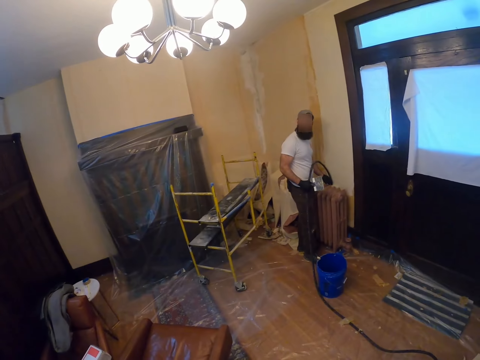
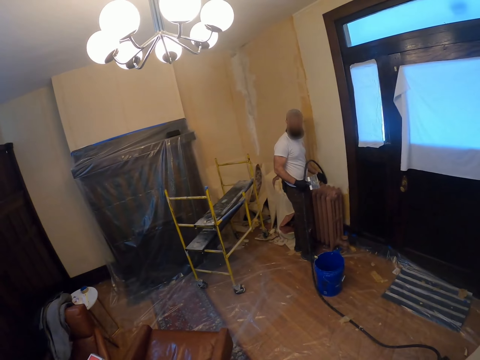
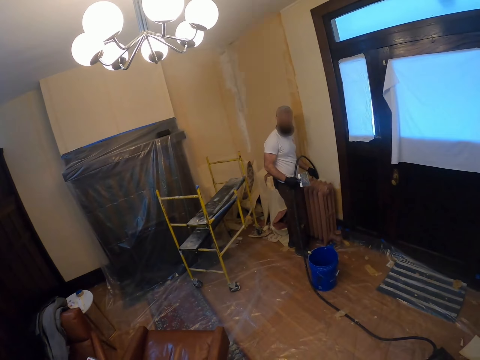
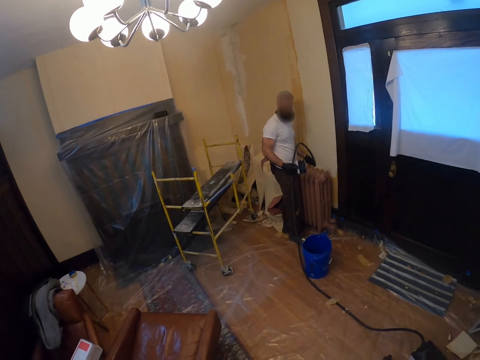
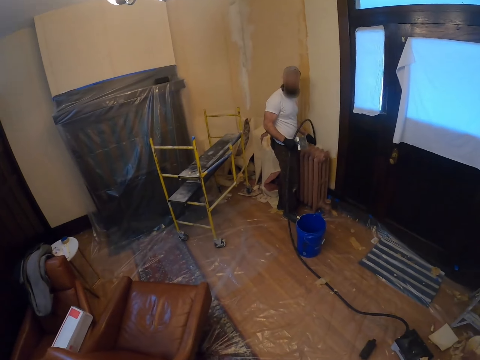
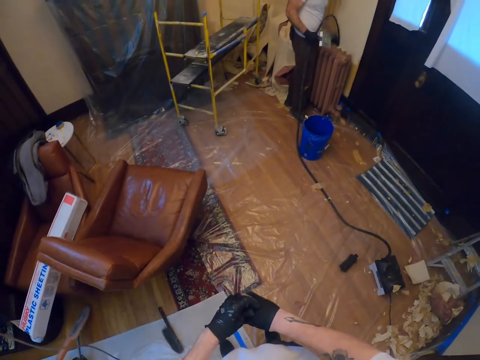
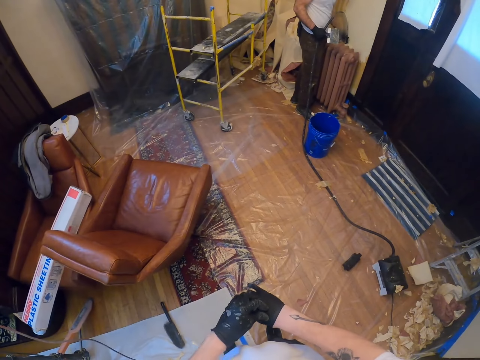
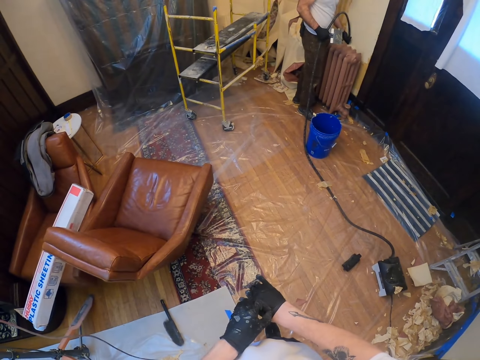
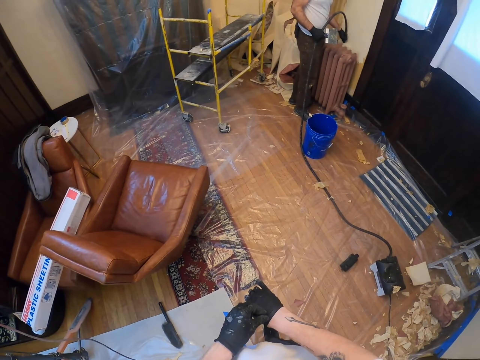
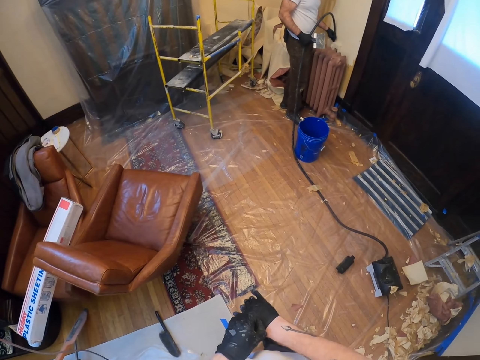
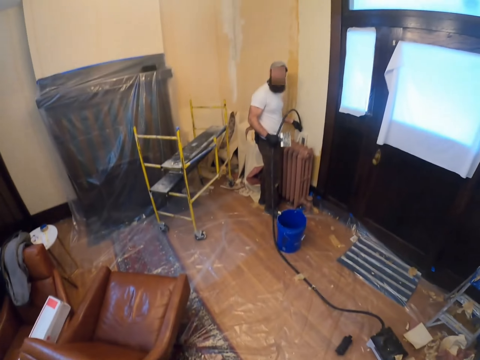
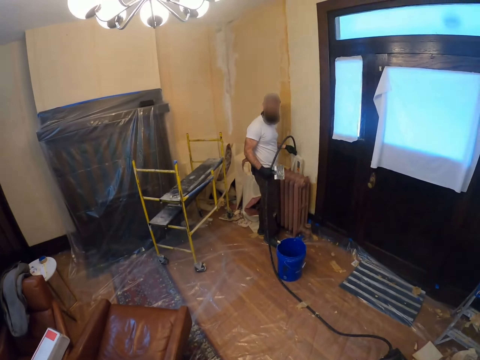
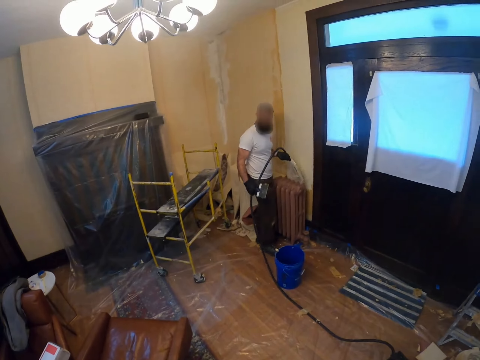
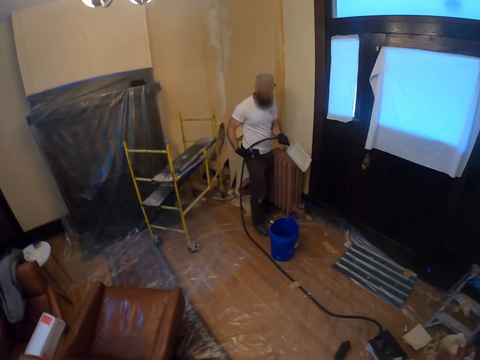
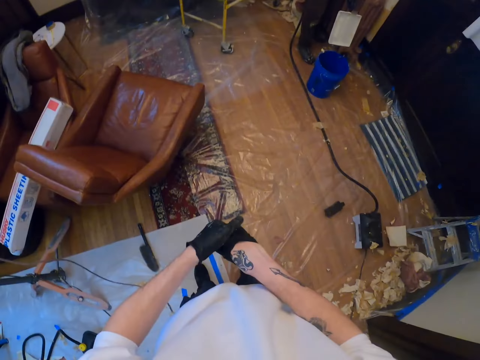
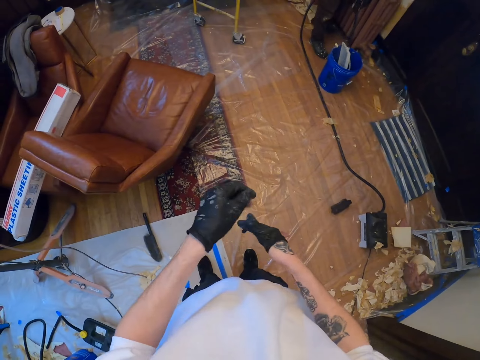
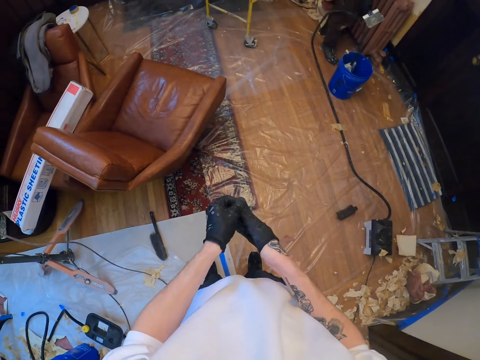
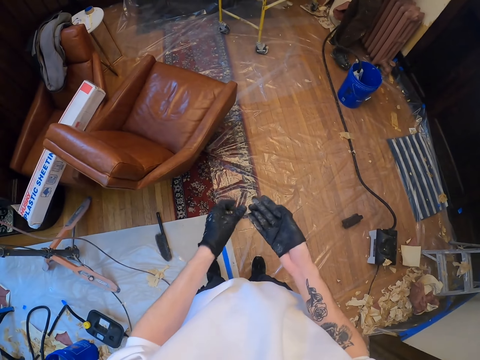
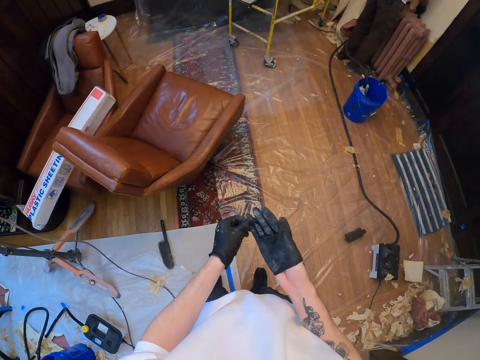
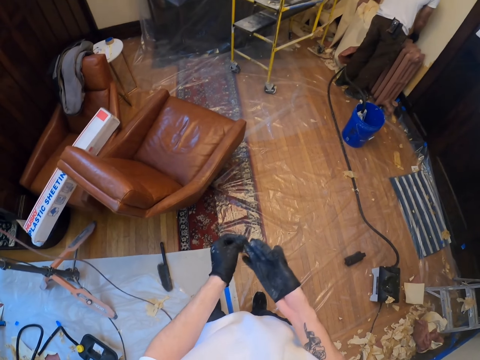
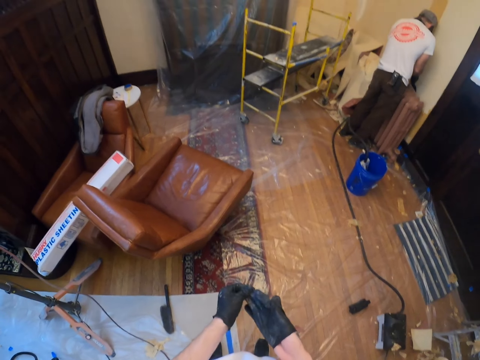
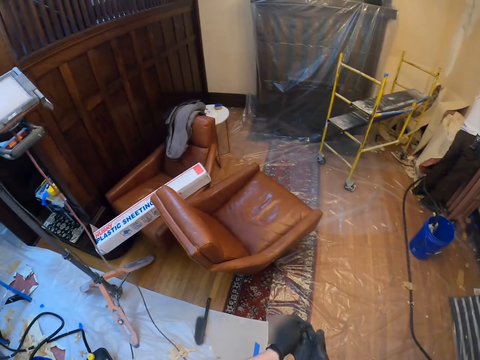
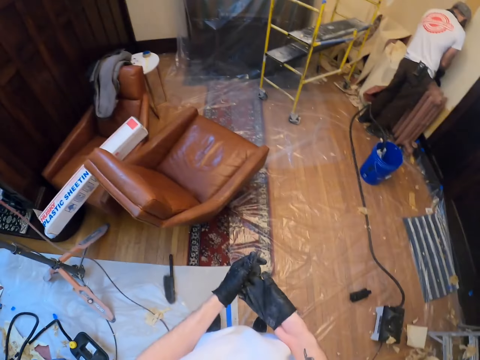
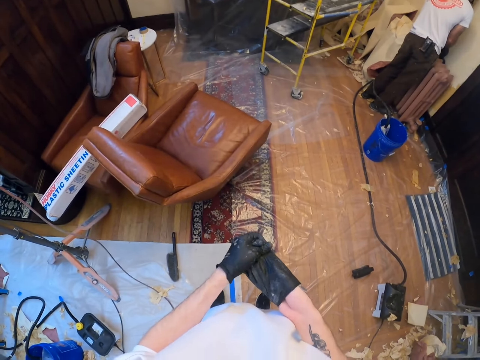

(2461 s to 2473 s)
The camera wearer does something. He removes the gloves from his hands.

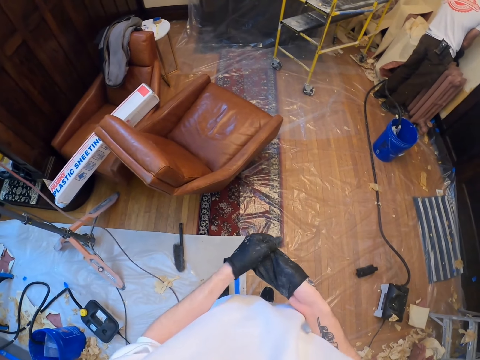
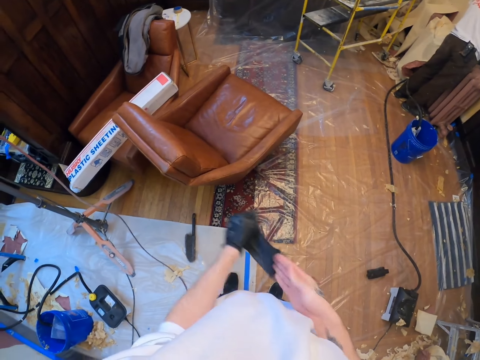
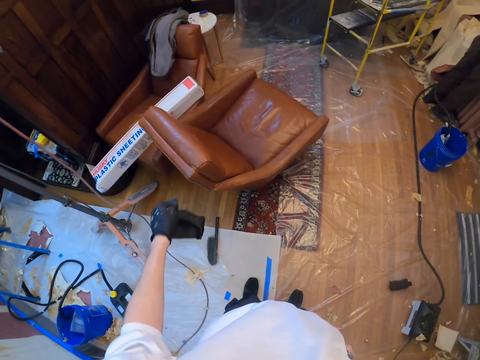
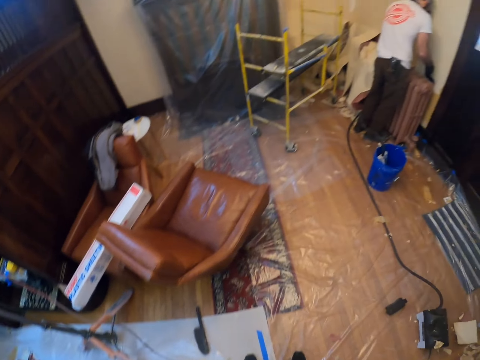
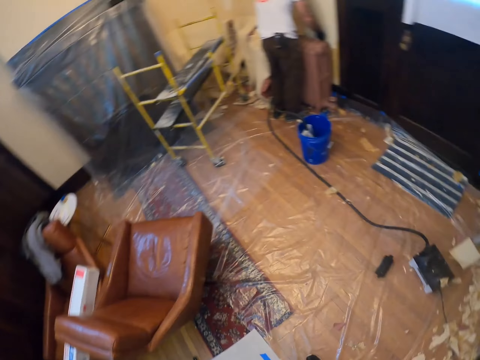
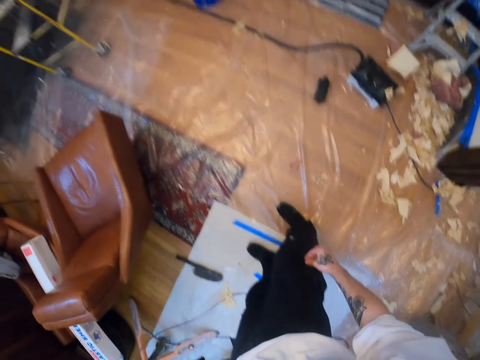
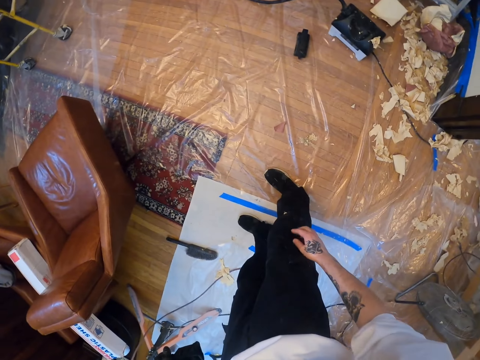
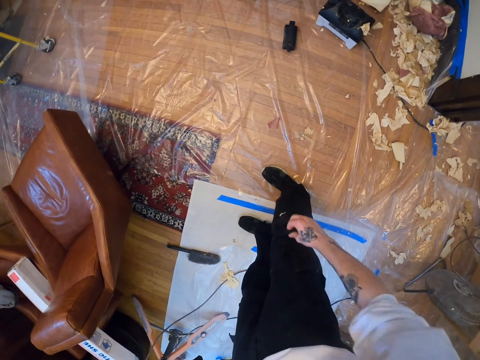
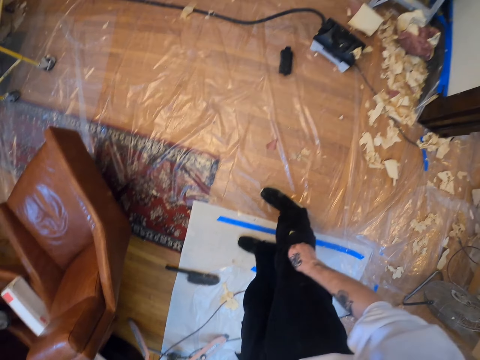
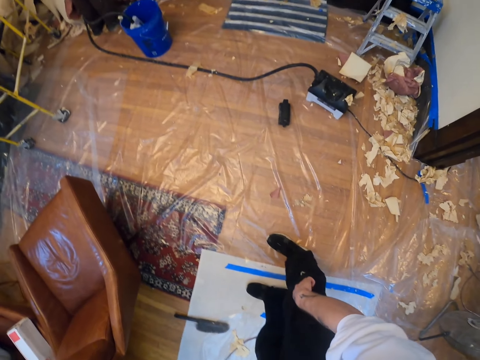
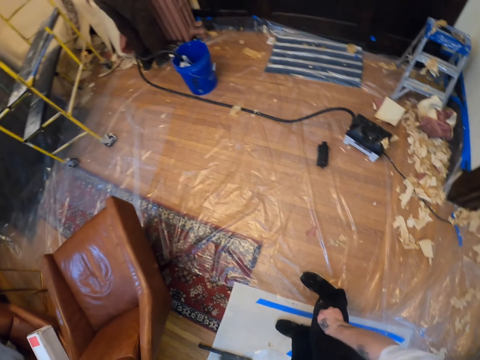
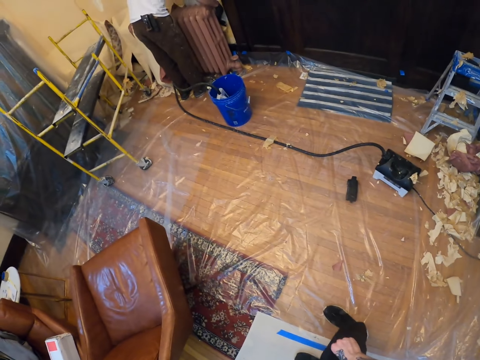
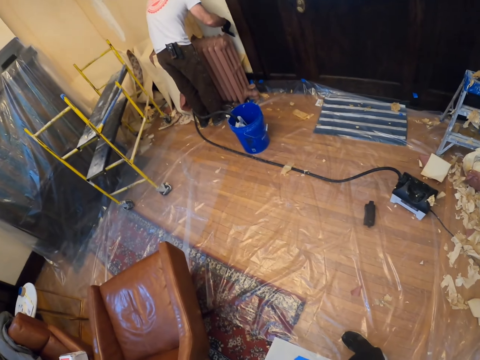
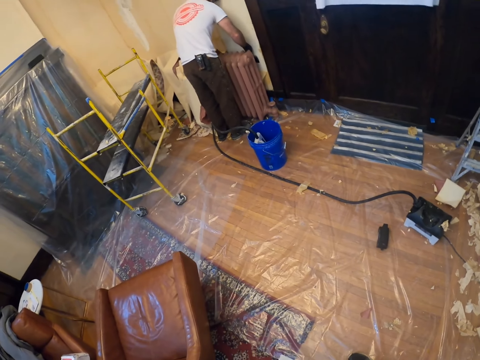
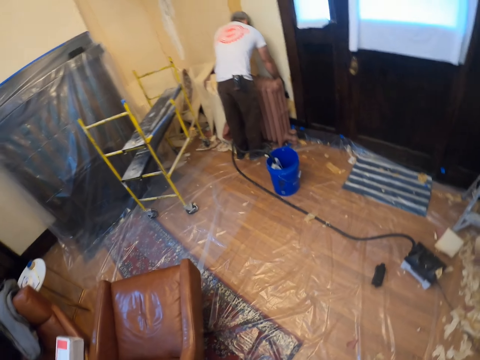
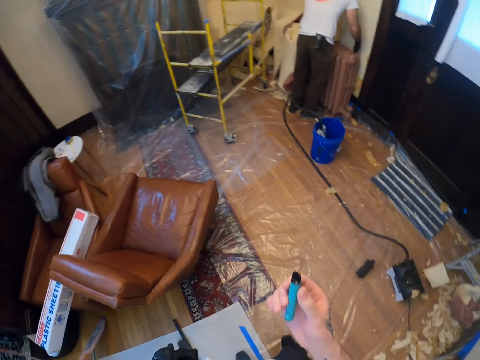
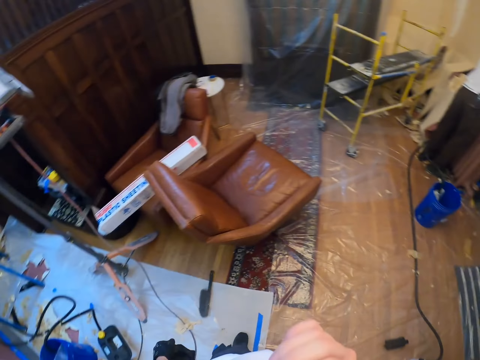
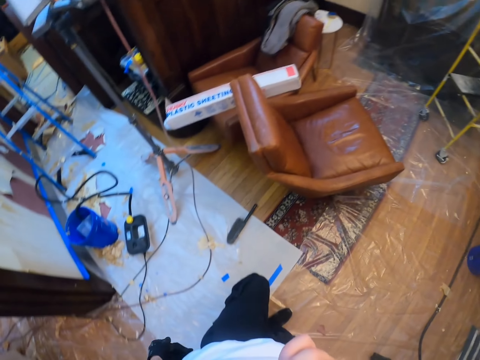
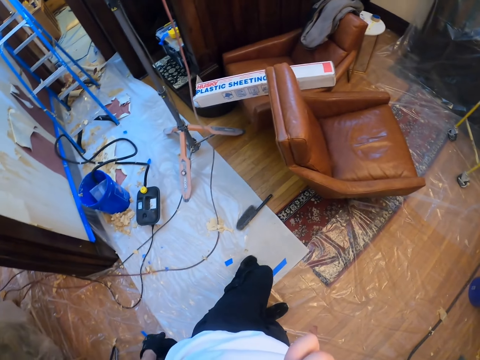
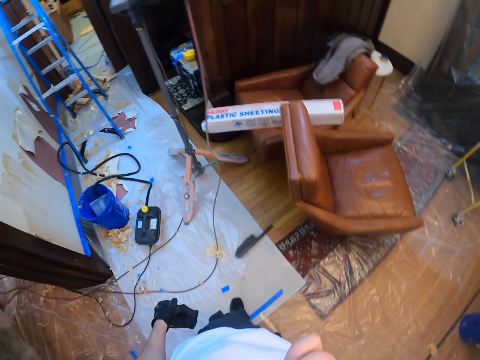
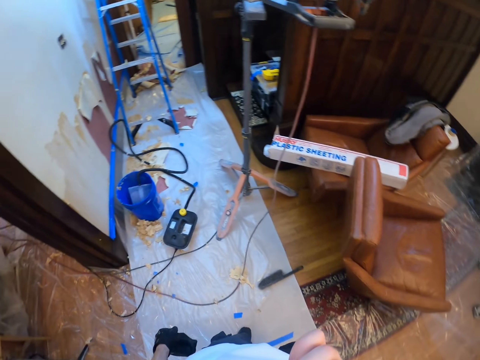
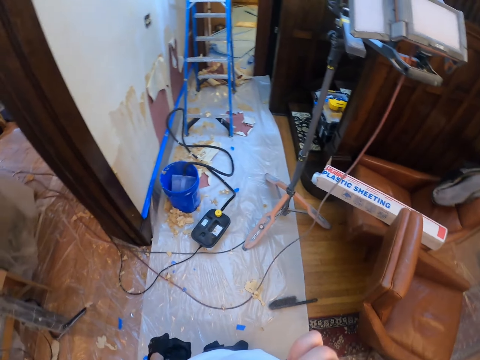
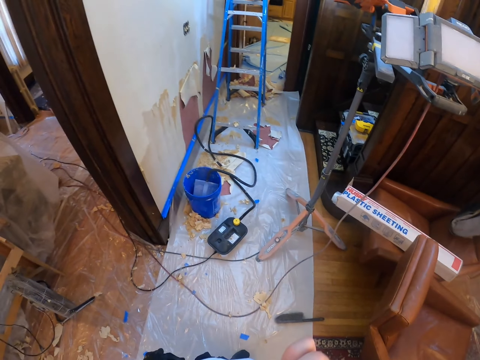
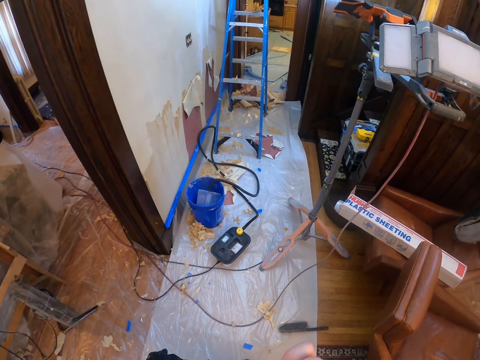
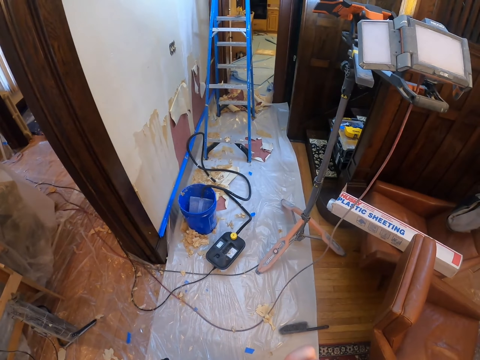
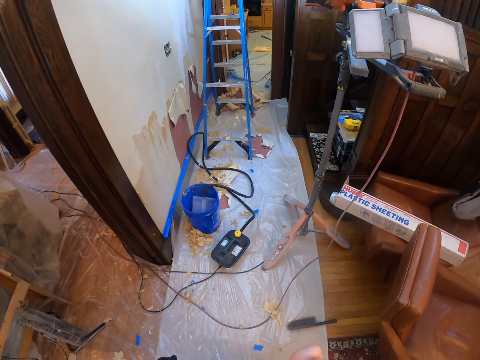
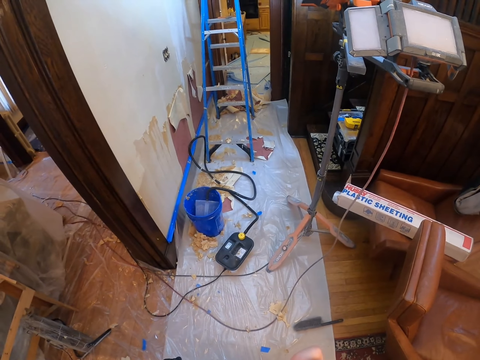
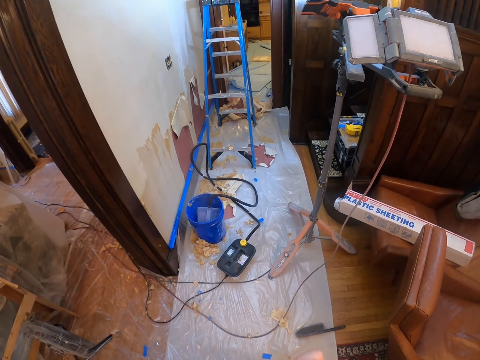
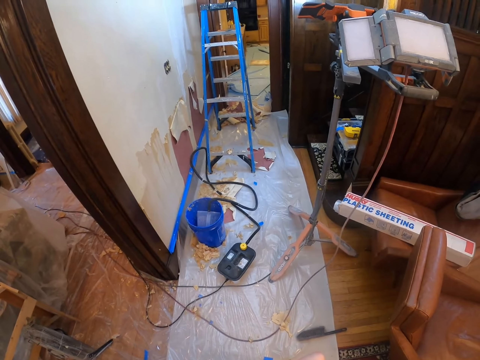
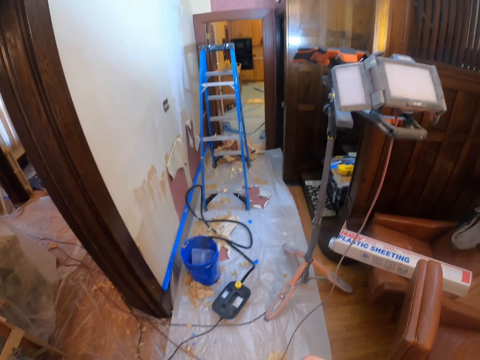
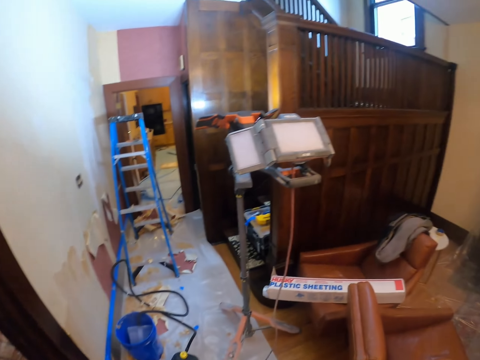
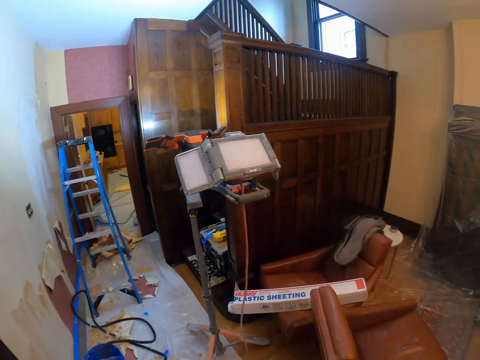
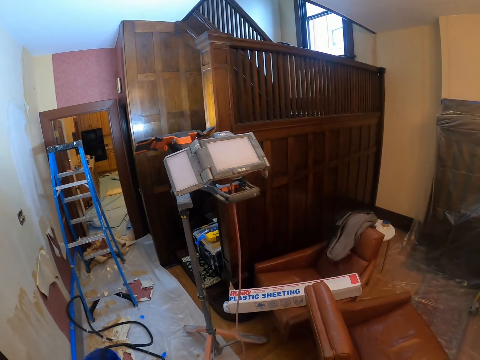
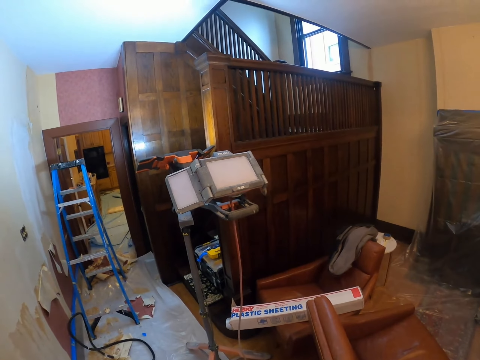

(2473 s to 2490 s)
The camera wearer looks around. They touch the cloth. They remove something from the trouser pocket. They put the hand in the pocket. They look around. They pick up the smoking cigarette from the pocket. They do something.
